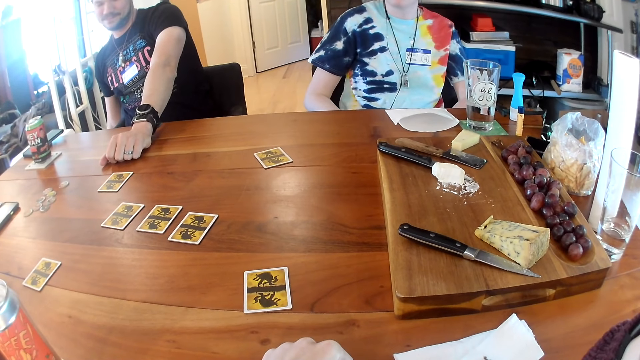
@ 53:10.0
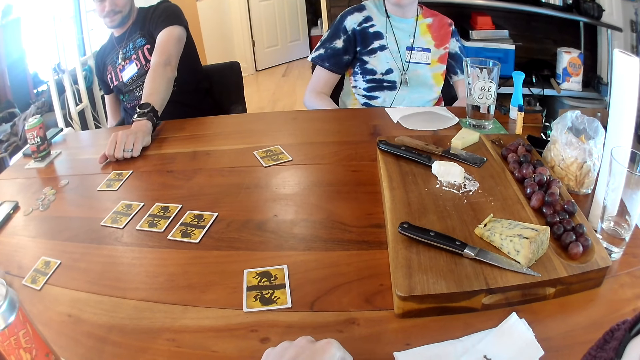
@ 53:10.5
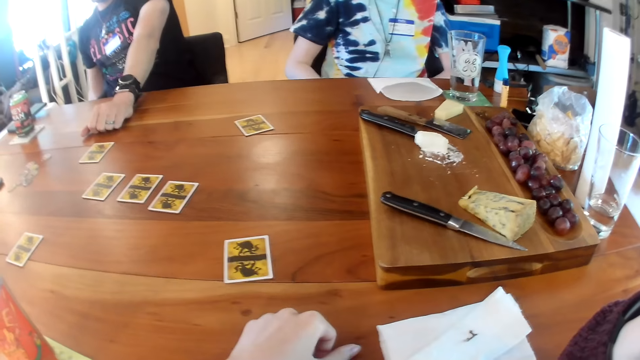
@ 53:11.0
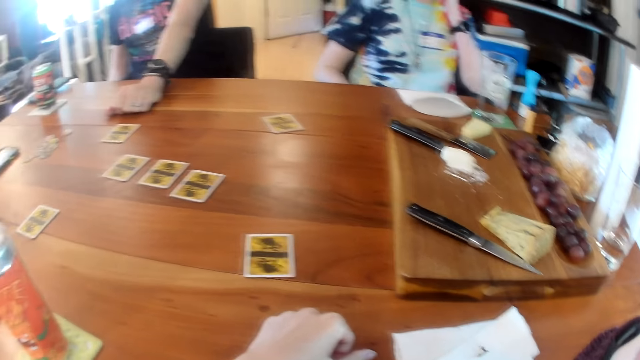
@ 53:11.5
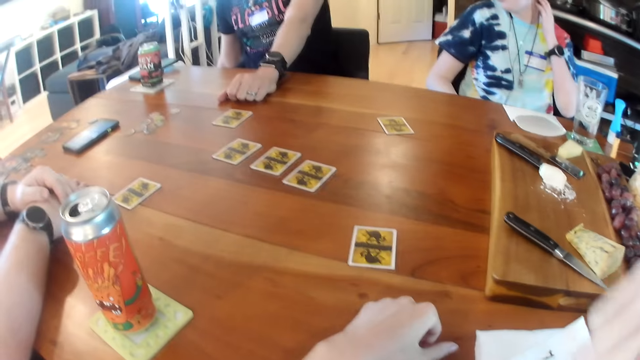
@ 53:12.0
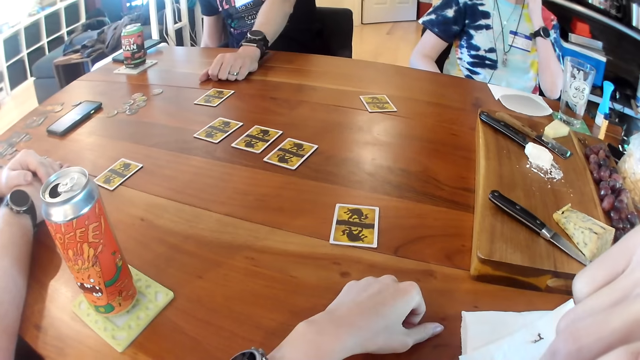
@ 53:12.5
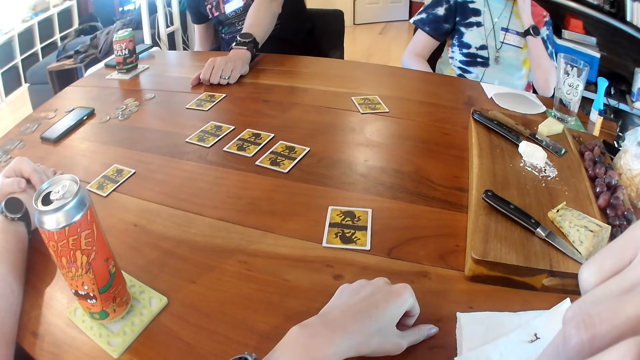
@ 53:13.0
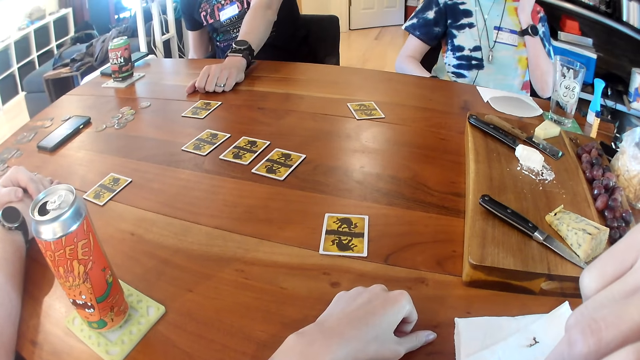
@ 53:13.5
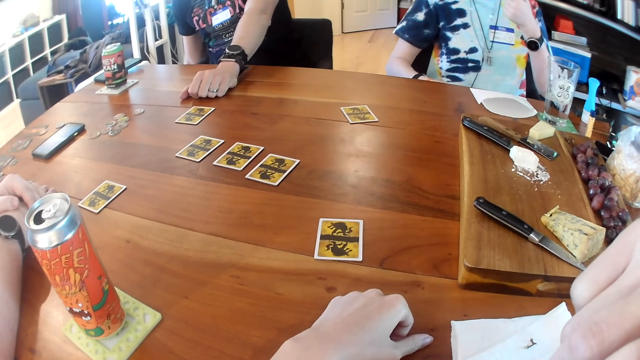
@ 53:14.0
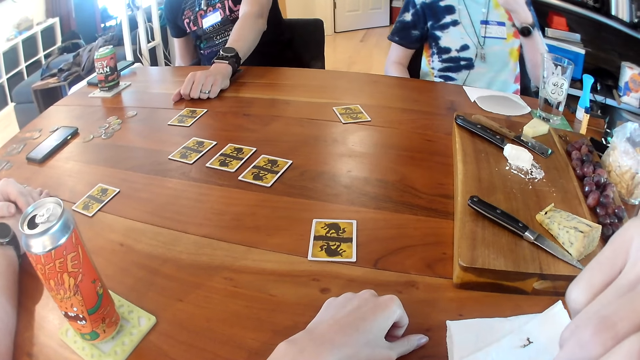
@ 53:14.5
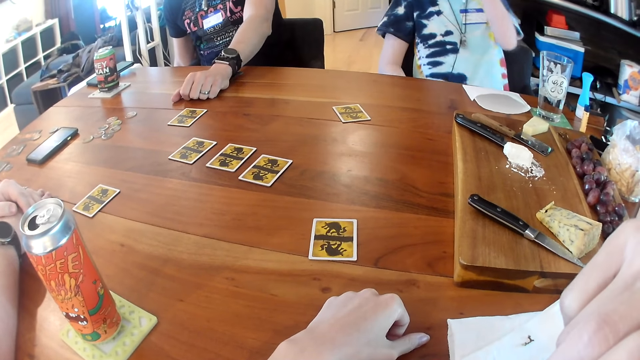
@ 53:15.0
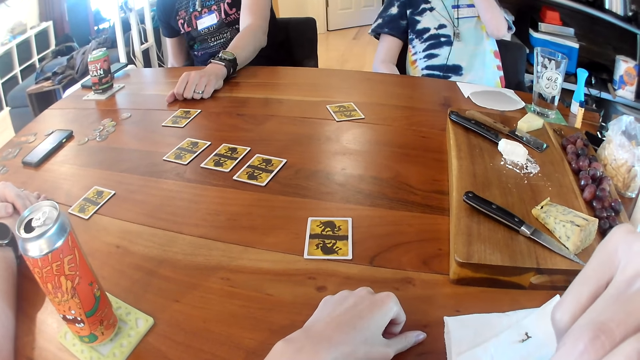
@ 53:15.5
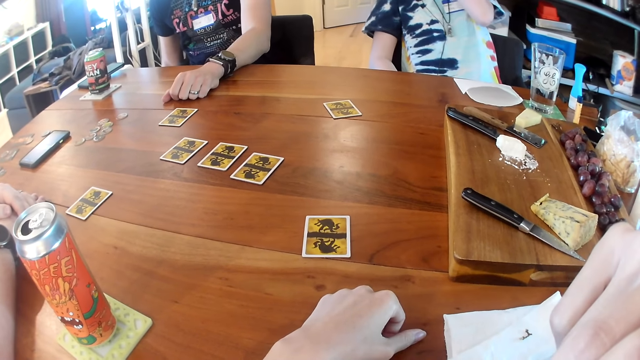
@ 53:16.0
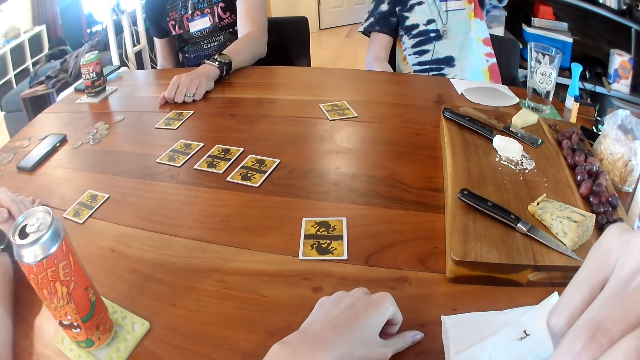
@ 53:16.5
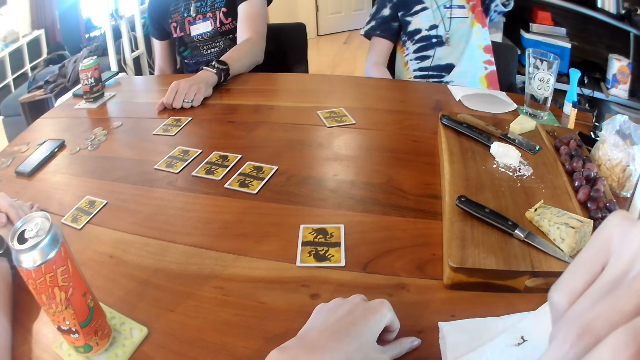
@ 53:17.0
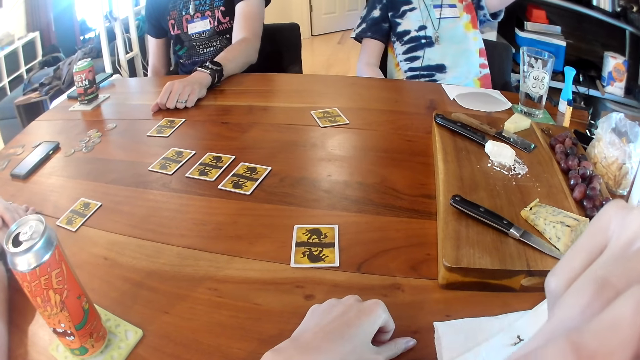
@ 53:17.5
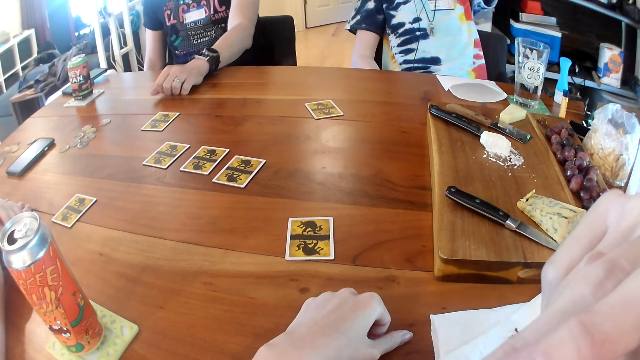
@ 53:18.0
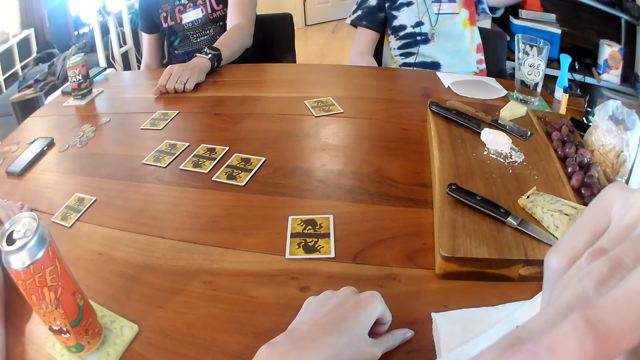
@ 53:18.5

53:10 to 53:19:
A woman raises her right hand. The camera wearer moves her right hand to her face. The woman laughs.

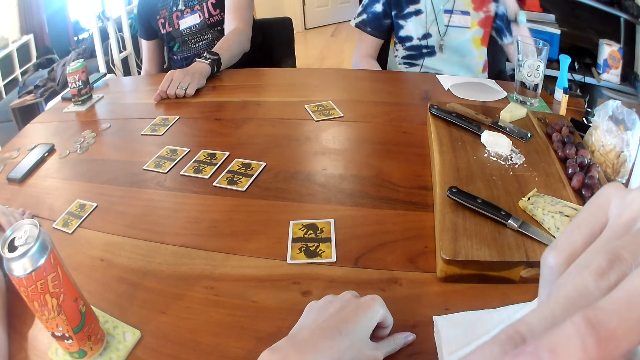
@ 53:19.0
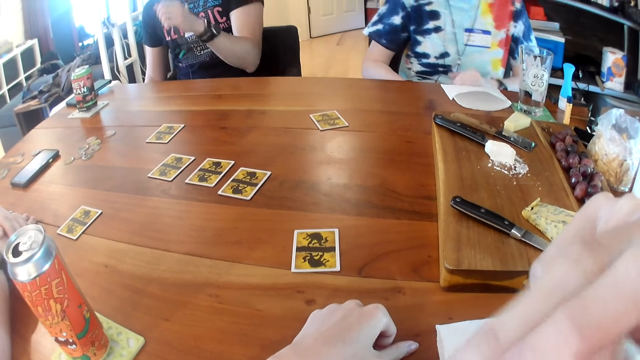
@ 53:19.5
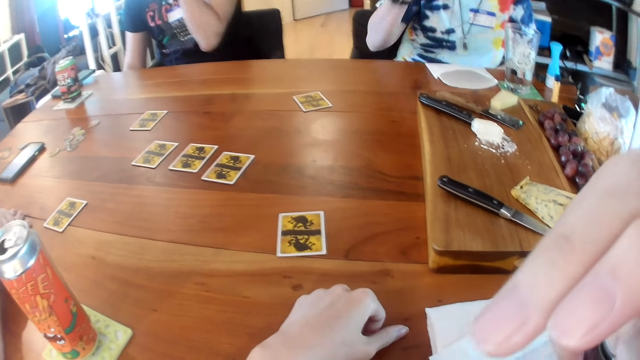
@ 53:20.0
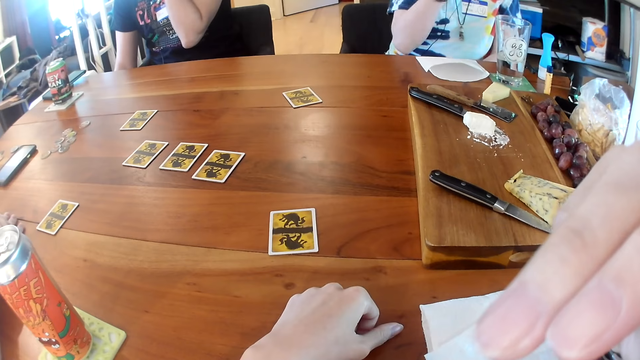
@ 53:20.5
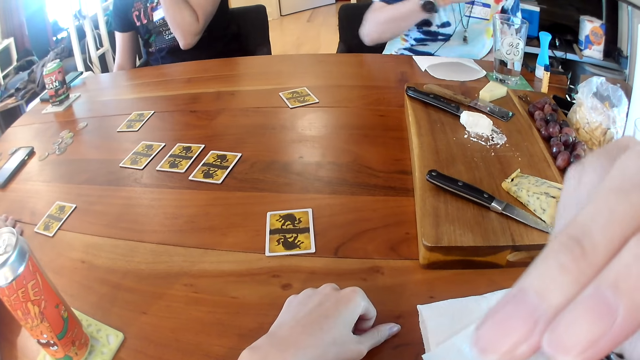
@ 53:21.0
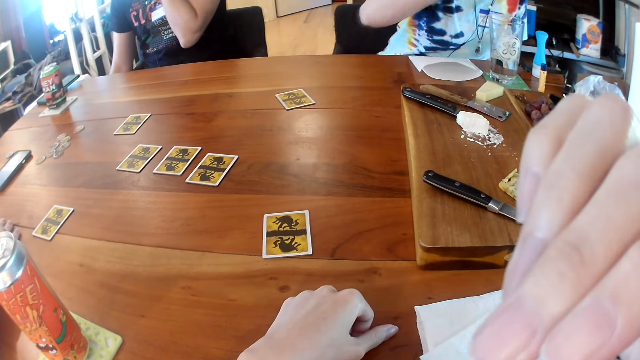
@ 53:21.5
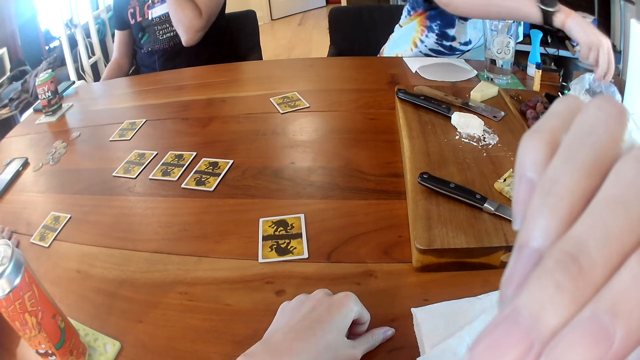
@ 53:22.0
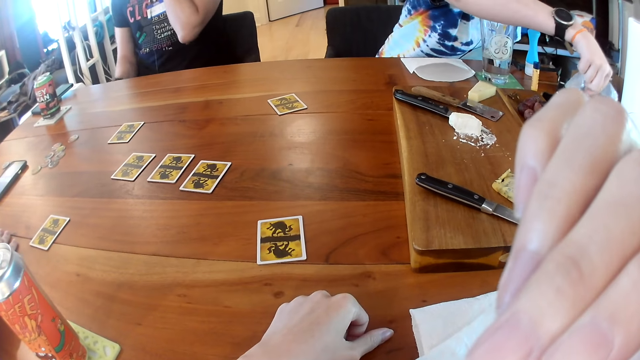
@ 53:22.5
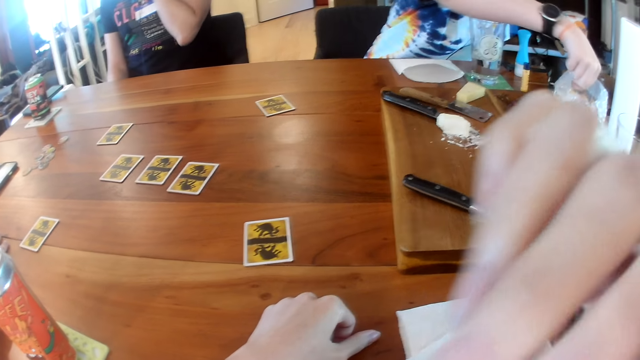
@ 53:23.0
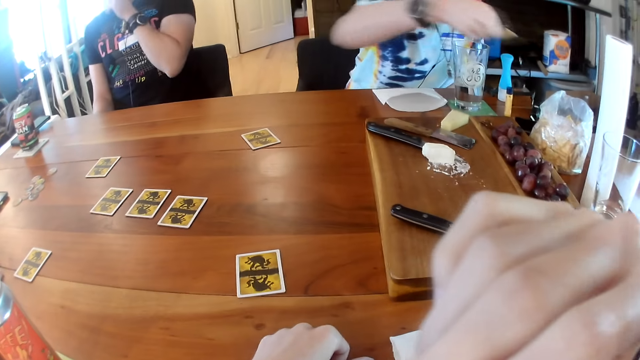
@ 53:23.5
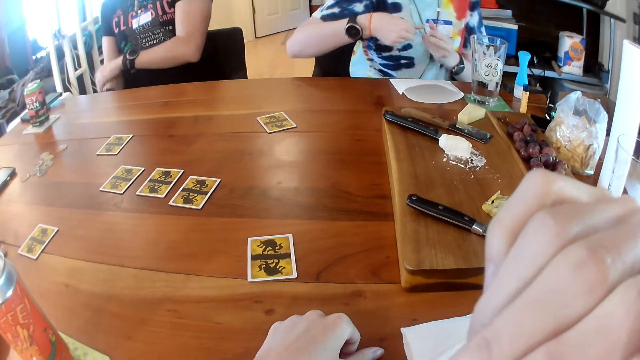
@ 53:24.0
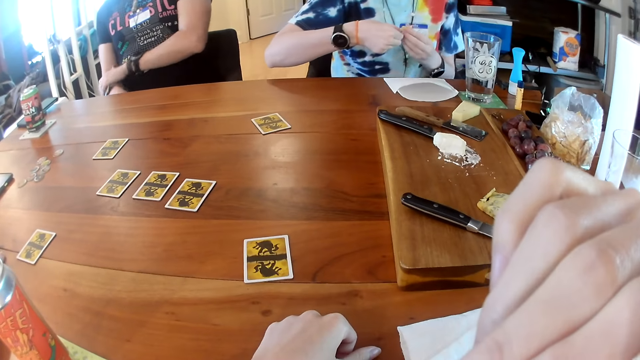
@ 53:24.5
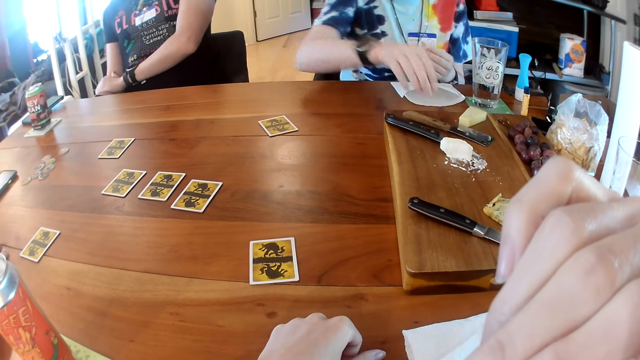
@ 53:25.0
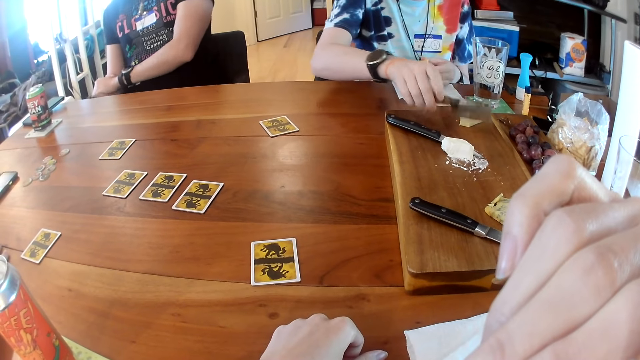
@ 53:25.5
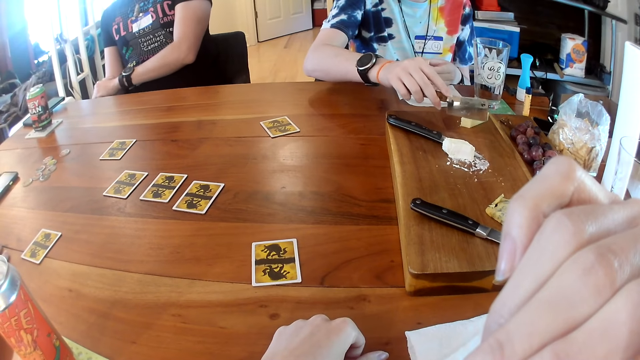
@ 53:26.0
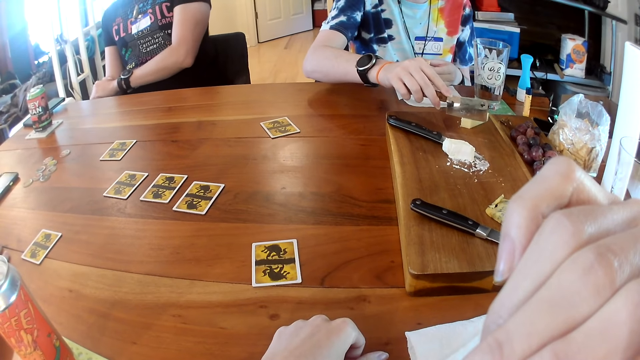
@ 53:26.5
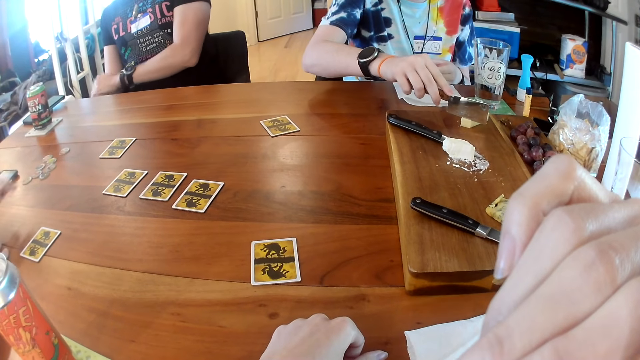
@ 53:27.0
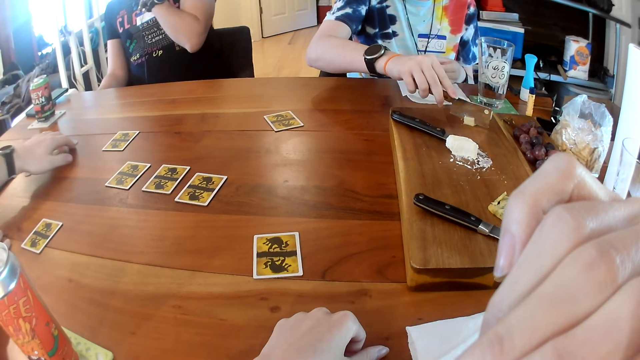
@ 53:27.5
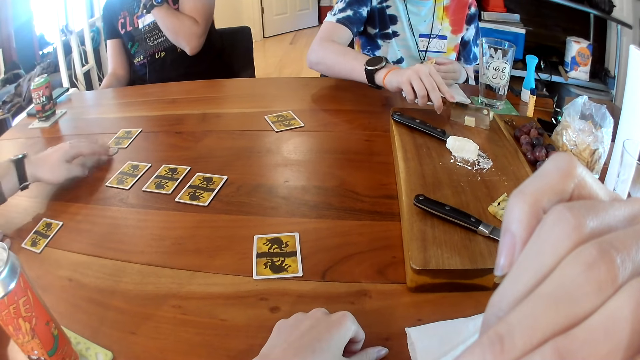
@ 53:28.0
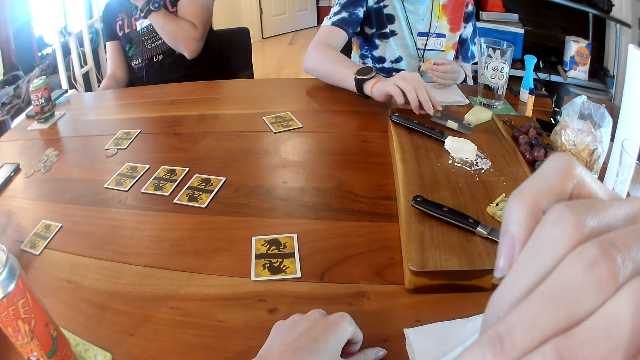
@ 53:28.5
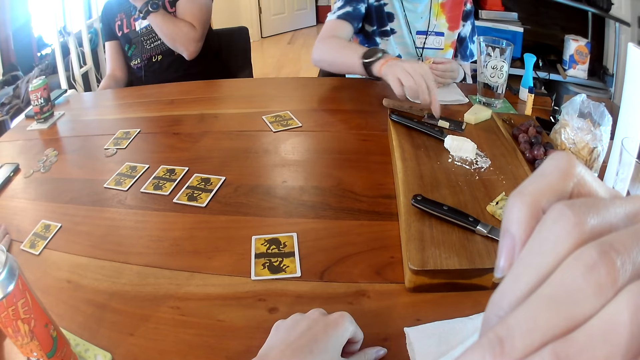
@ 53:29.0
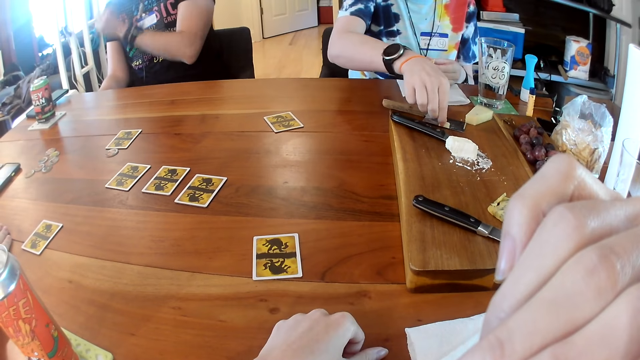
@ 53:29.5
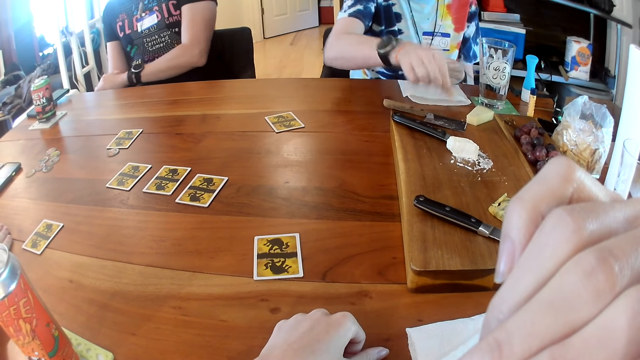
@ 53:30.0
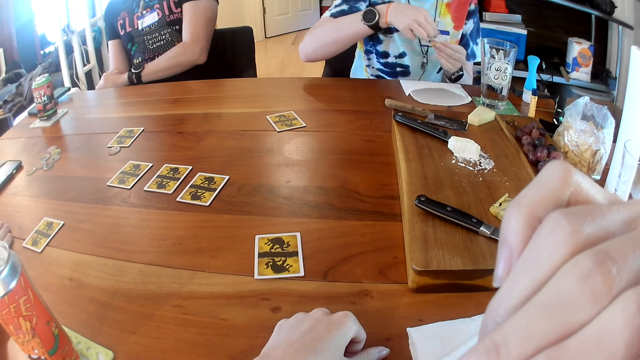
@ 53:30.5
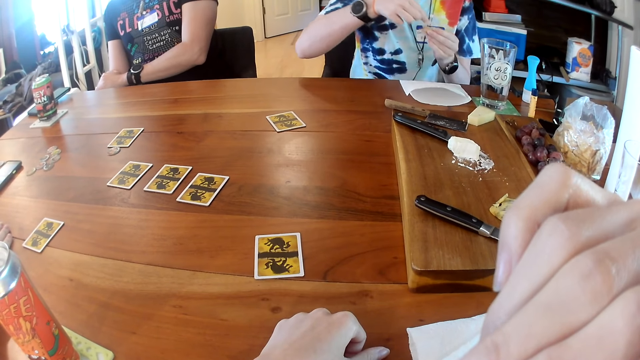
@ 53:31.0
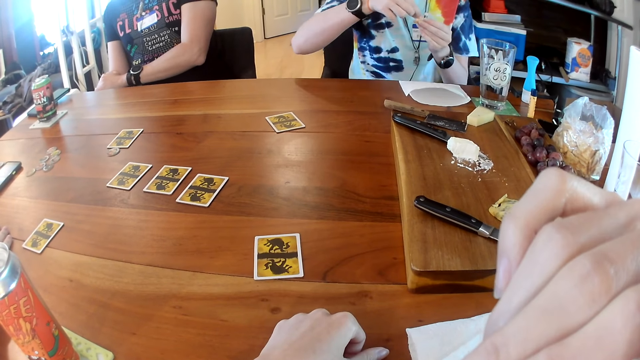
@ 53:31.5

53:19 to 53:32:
A man raises his left hand. A woman raises her right hand. The woman interacts with the man and picks a cracker from the nylon on the table with her right hand. She moves the cracker from her right hand to her left hand. The man places his left hand on his right arm. The woman picks the knife from the tray on the table with her right hand. The man laughs. The woman cuts some cheese on the tray on the table with the knife in her right hand. The man interacts with another man. The first man raises his left hand. The other man moves a coin on the table with his left hand. The woman scoops the butter with the knife. She drops the knife on the tray on the table with her right hand. She picks the cut piece of cheese from the knife on the tray on the table with her right hand. The first man places his left hand on his right arm. The woman places the cut piece of cheese on the cracker in her left hand with her right hand.
